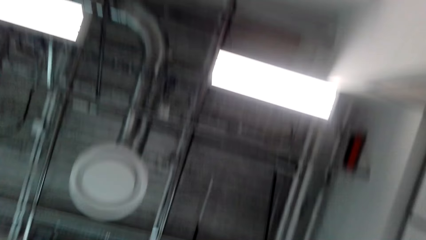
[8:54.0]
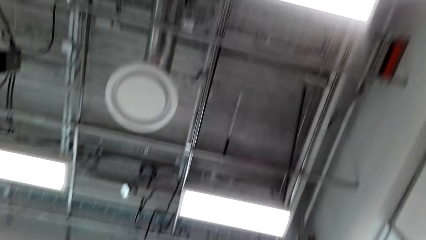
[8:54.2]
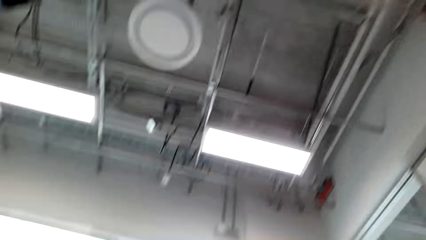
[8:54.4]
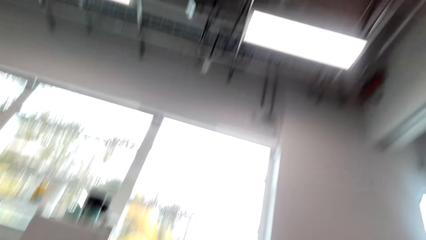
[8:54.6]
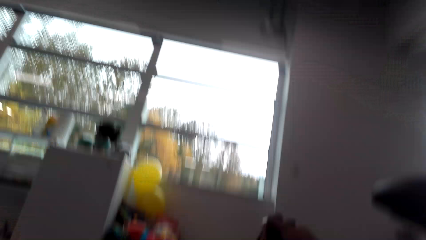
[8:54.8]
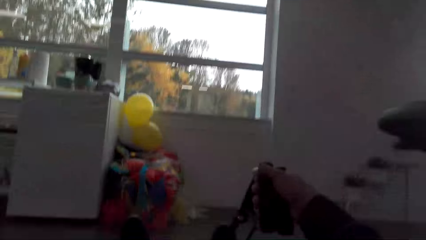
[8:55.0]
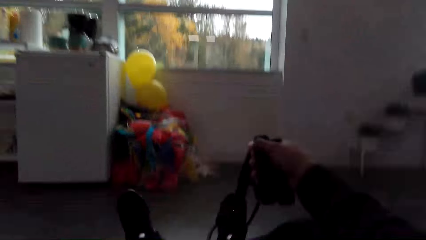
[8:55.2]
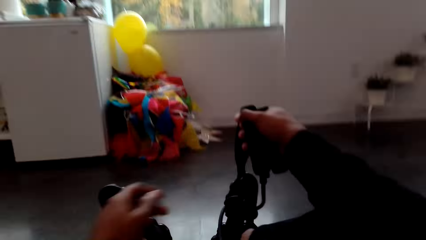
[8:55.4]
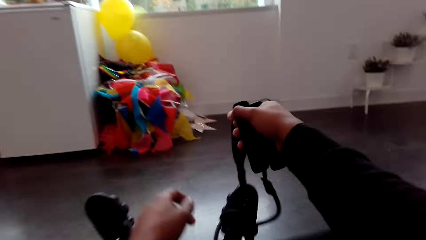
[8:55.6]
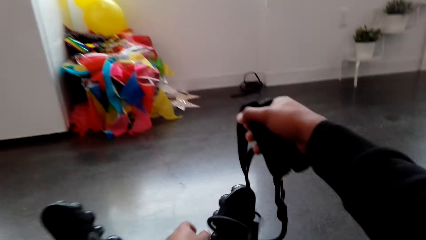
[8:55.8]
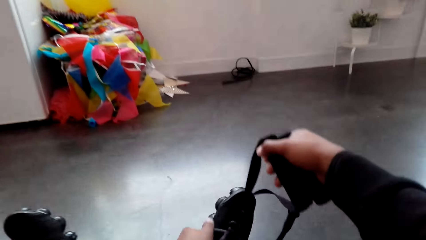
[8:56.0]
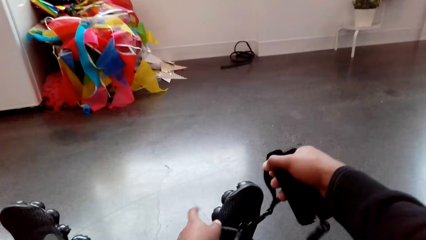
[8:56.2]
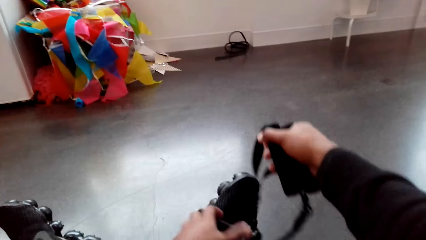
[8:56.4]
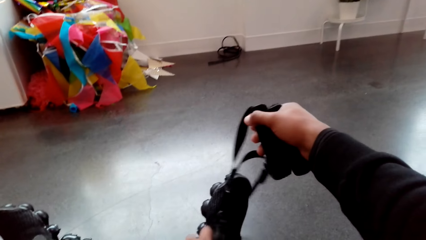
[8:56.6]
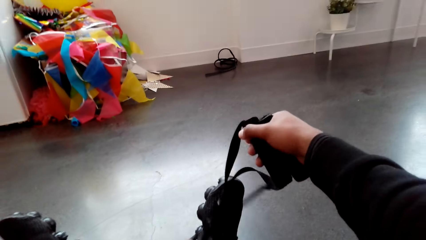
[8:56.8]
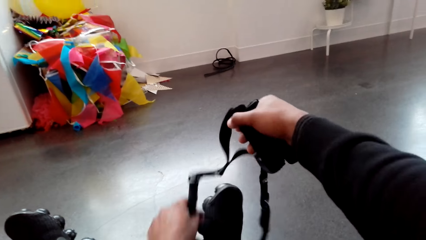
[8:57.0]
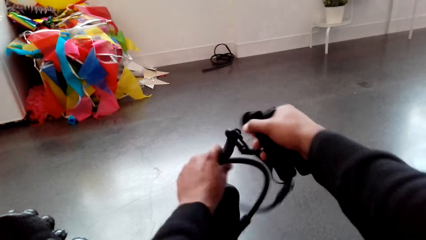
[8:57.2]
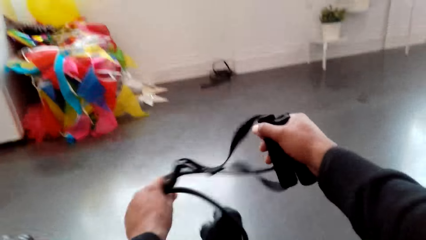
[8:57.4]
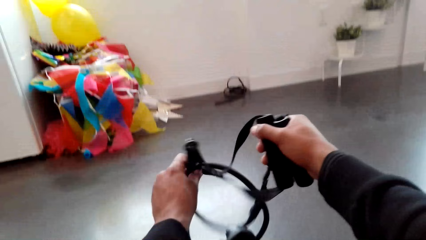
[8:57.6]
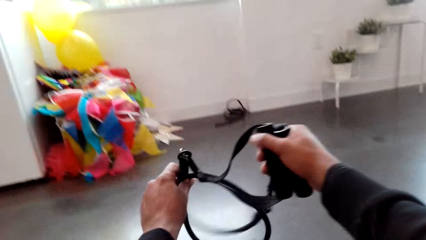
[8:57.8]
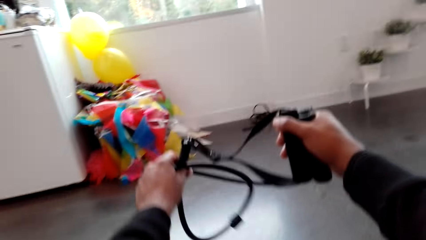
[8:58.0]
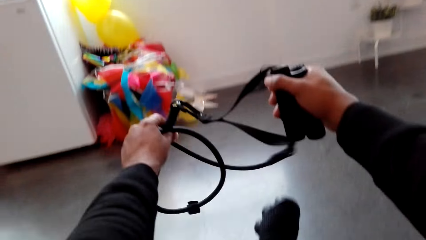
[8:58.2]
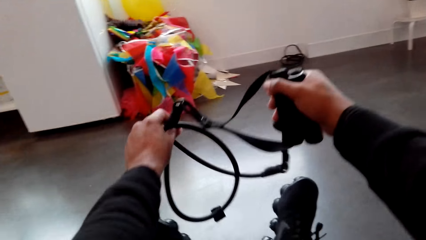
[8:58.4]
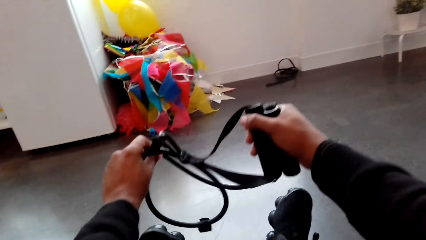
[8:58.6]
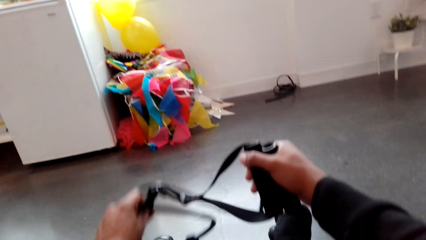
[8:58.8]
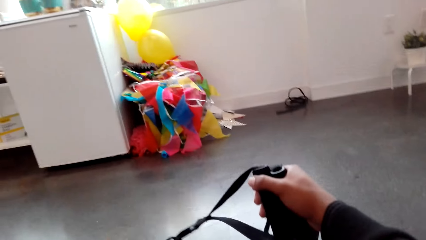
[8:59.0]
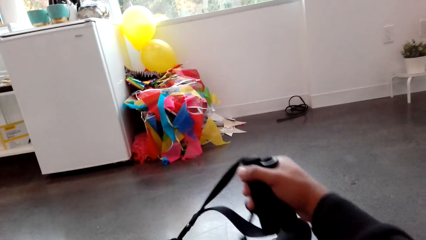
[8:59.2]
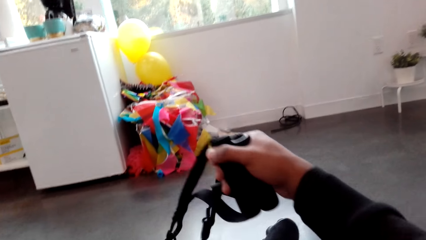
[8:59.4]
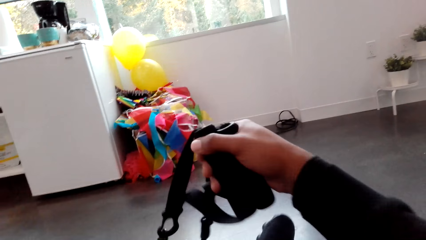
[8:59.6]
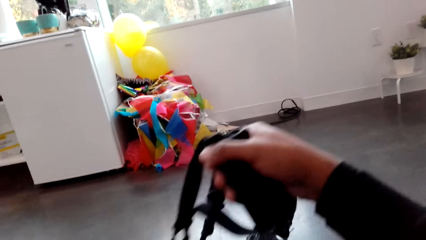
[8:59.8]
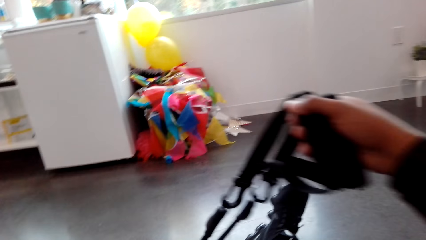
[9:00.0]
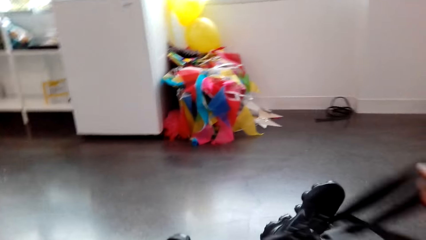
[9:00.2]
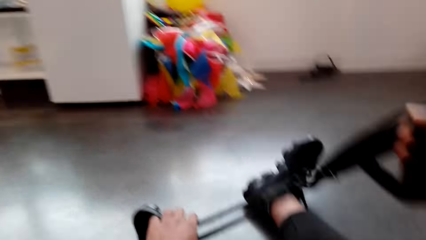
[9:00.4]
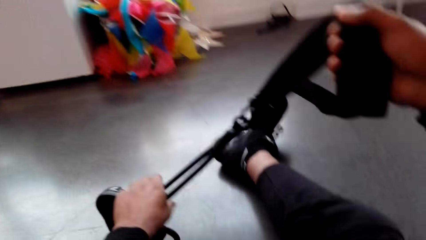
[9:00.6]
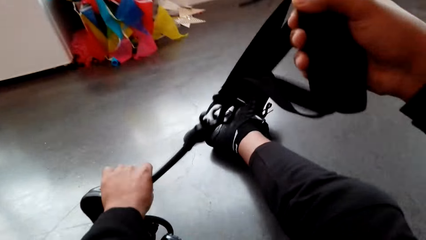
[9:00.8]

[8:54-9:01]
The camera wearer uses a jump rope. They straighten the leg with a sports belt.

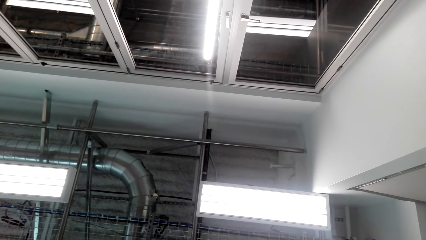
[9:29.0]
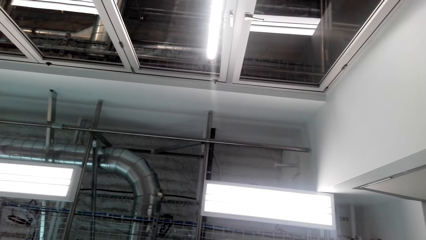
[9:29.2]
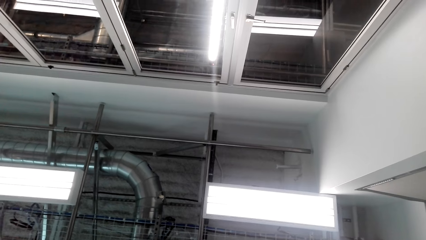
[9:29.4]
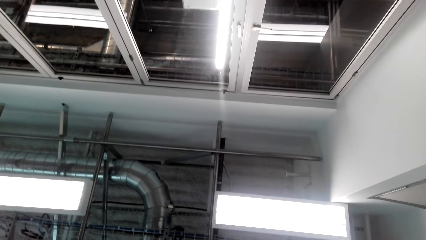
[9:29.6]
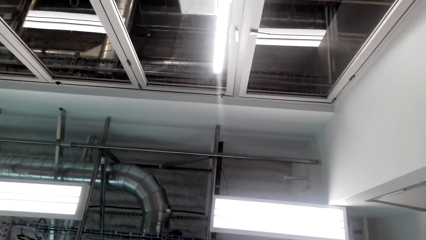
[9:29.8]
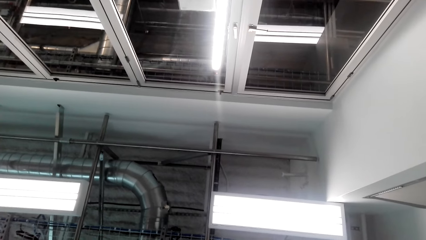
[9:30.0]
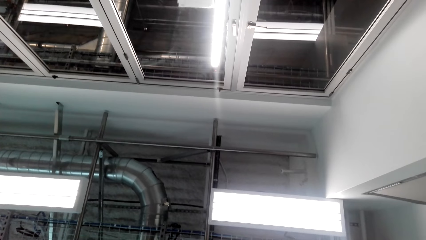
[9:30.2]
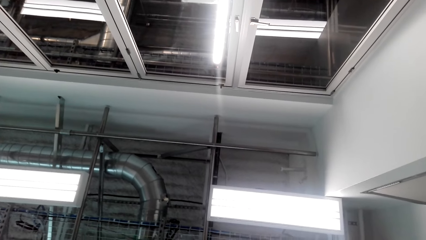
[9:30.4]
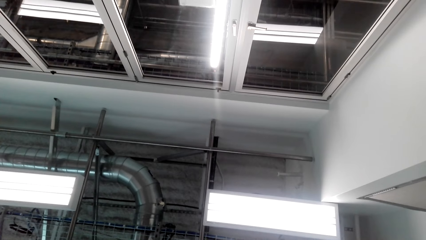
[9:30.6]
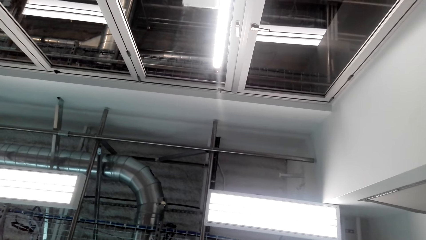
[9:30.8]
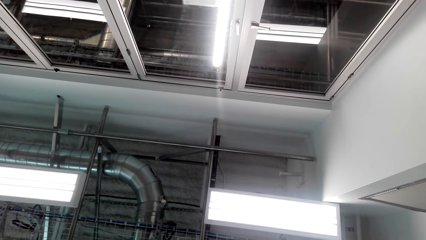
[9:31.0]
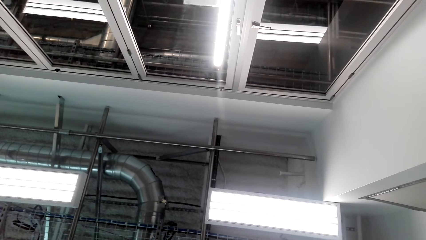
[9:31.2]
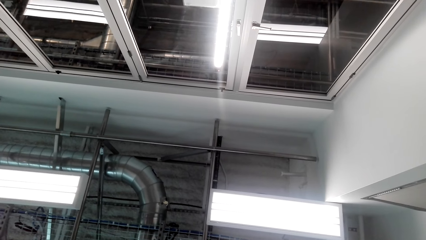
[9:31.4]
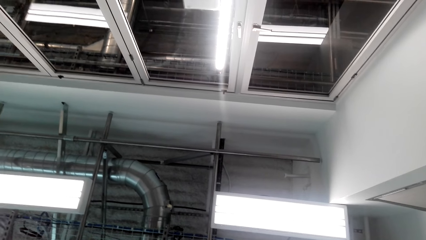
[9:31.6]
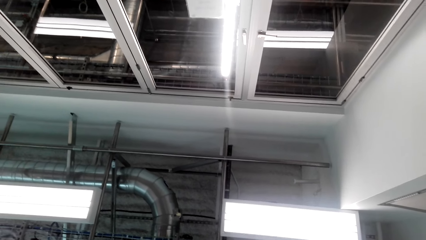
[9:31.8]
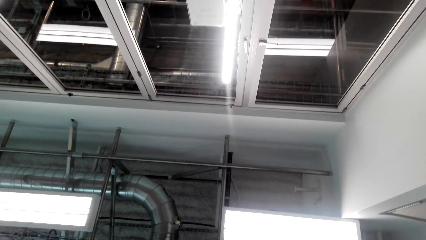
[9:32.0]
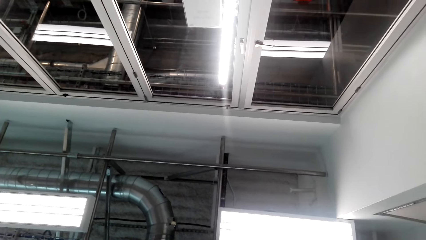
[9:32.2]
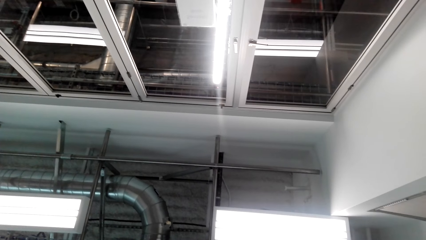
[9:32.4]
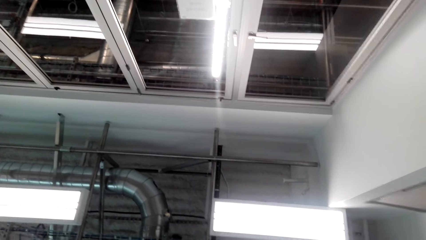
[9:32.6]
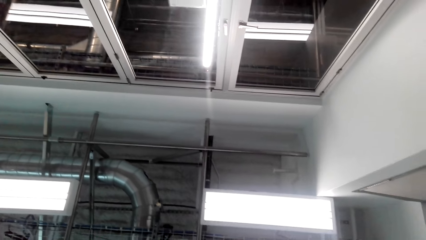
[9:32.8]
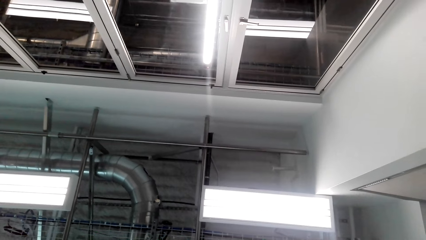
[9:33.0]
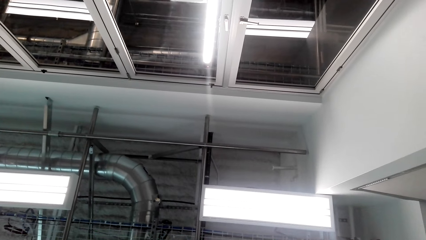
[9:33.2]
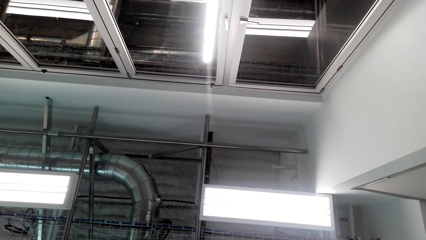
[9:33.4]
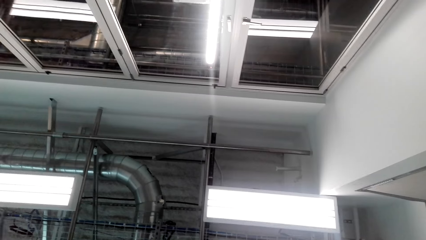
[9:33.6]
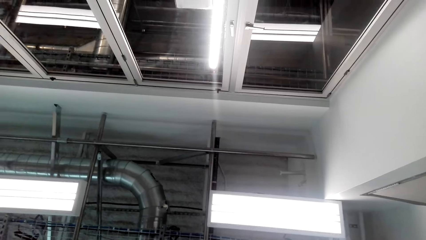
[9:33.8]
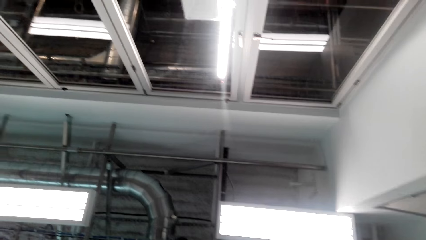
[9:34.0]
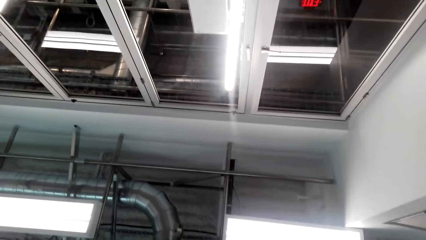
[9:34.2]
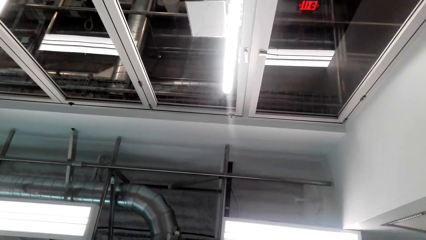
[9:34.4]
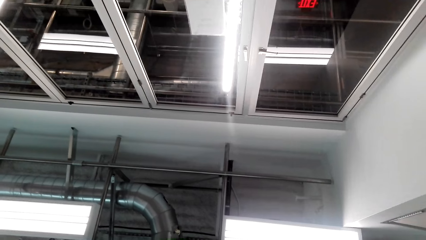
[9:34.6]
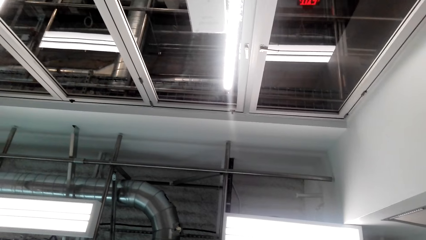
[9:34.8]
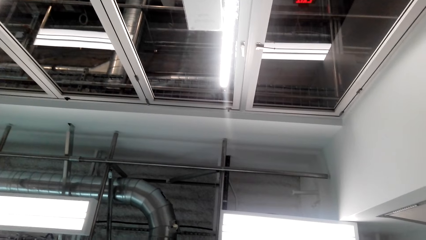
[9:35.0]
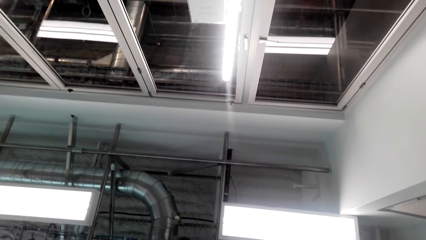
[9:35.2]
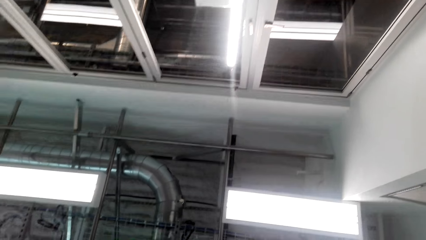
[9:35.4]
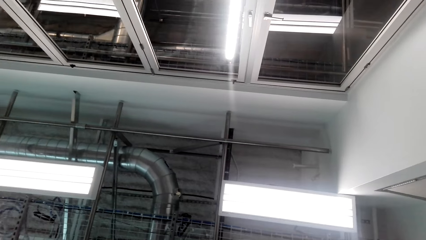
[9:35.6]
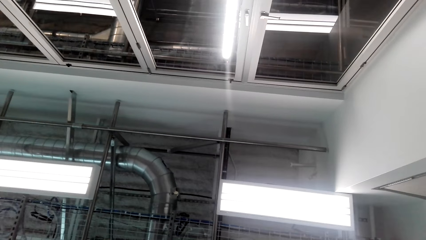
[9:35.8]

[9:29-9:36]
The camera wearer stares in the room.

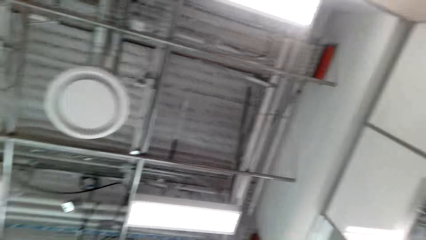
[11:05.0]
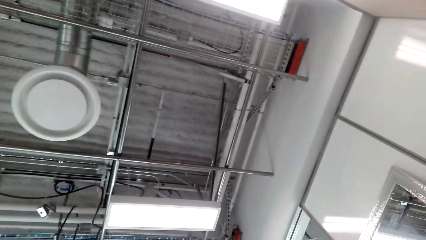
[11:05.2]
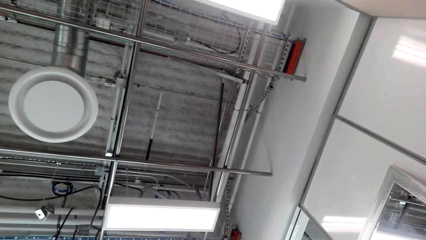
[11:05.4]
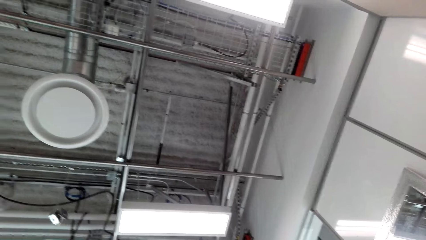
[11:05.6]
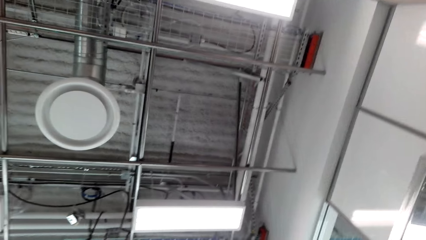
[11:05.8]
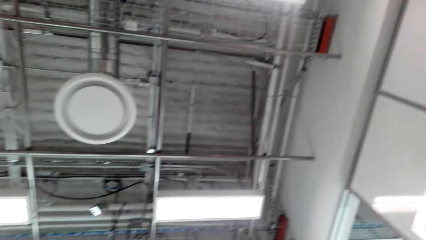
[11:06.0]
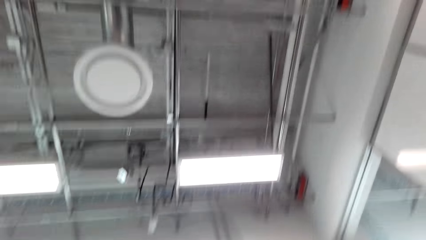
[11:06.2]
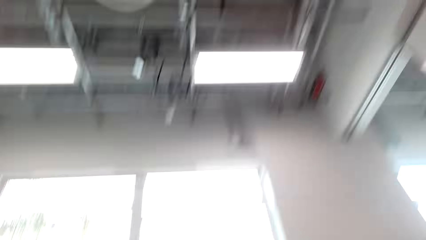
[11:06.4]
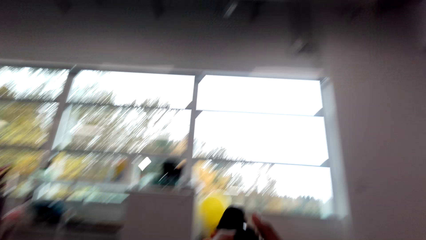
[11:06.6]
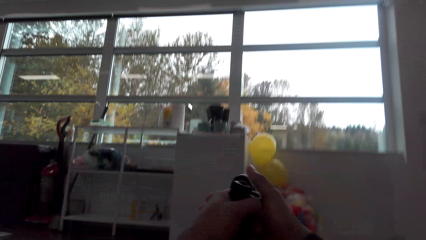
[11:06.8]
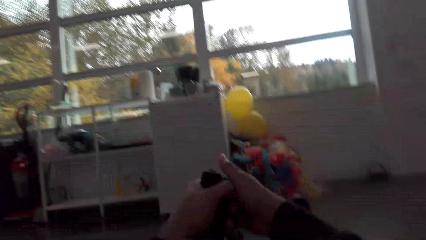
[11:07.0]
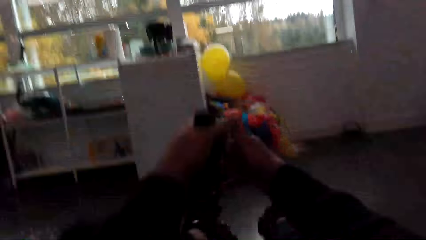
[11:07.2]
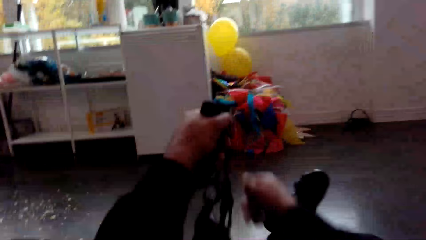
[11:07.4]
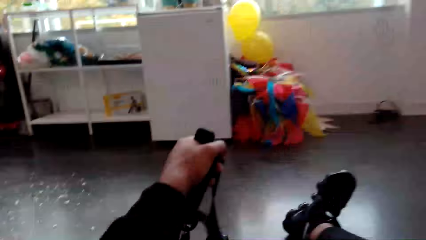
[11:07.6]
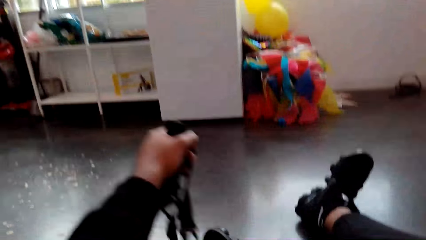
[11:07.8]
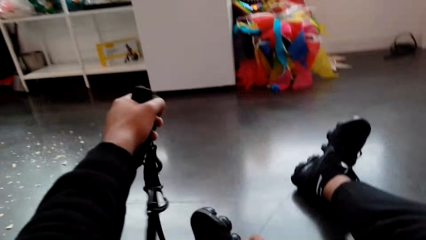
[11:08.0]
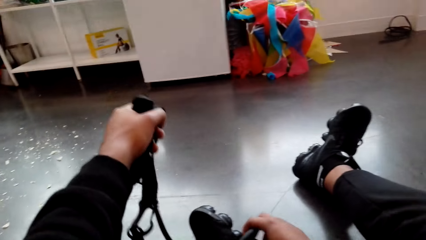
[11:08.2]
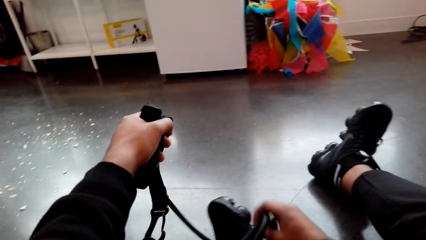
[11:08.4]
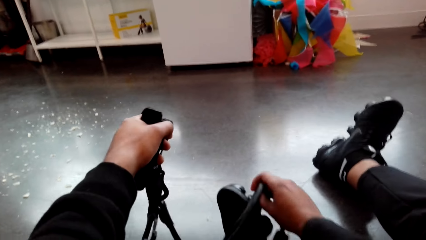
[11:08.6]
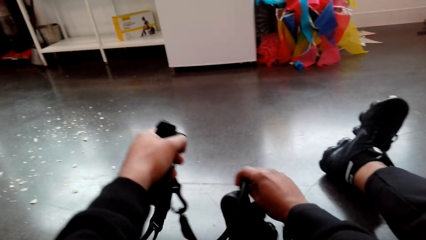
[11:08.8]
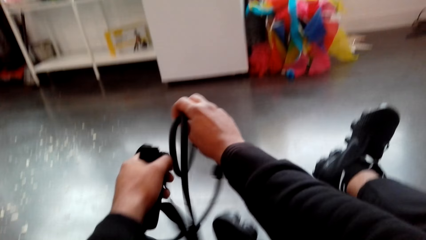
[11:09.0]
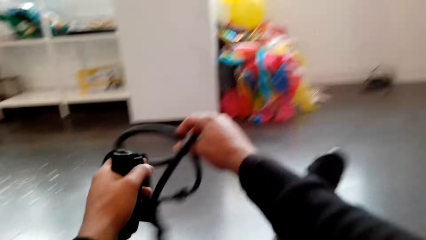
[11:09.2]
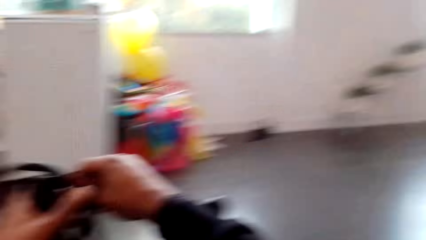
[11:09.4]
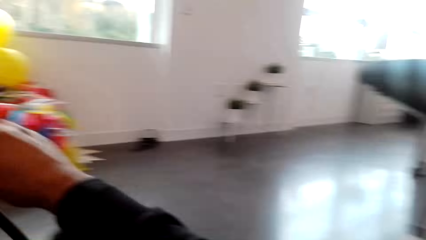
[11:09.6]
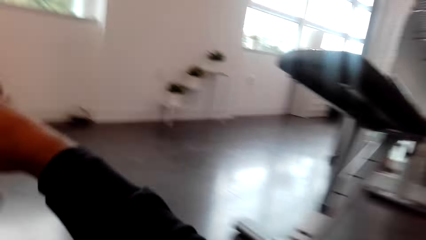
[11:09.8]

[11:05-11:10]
The camera wearer stretches the leg. They move the legs with a sport belt.
